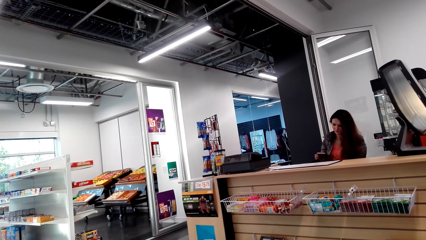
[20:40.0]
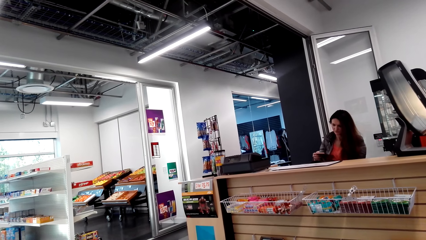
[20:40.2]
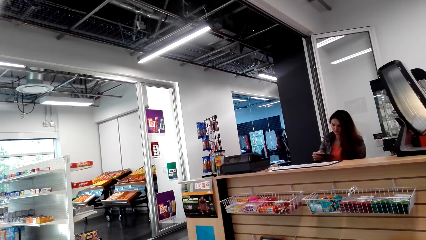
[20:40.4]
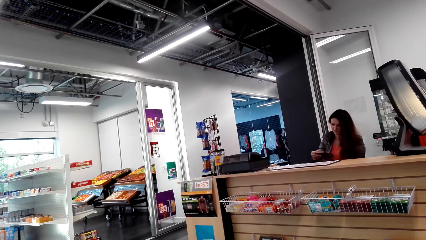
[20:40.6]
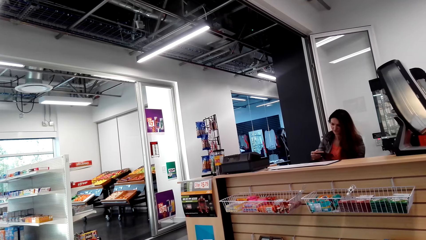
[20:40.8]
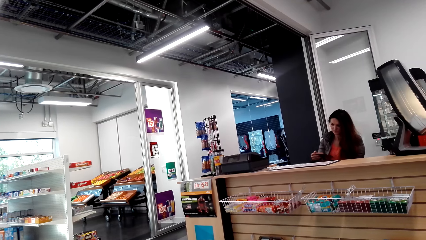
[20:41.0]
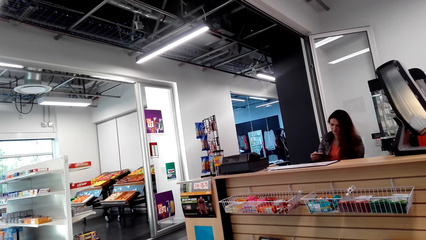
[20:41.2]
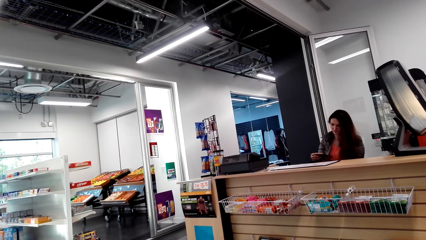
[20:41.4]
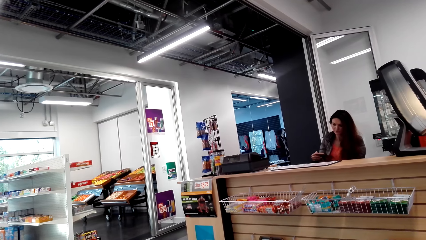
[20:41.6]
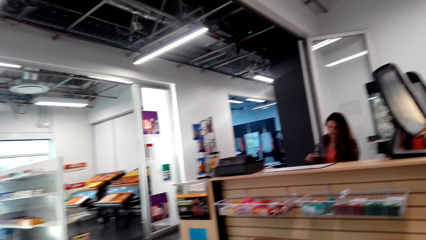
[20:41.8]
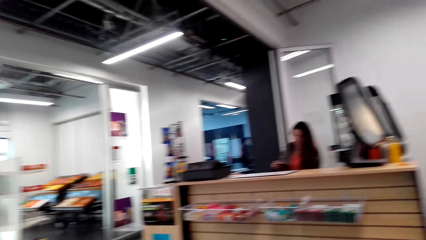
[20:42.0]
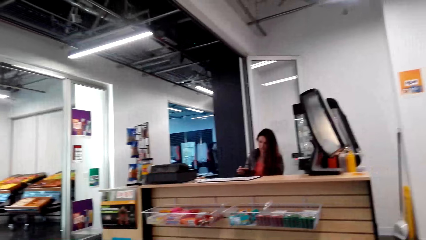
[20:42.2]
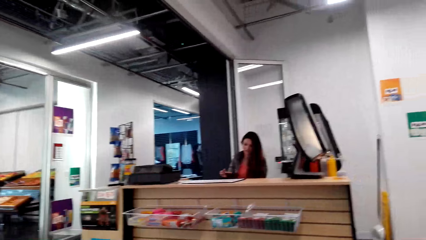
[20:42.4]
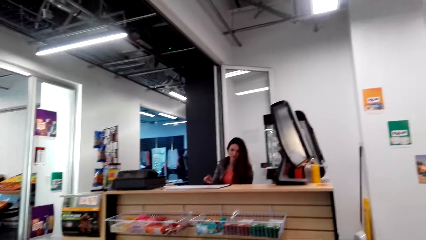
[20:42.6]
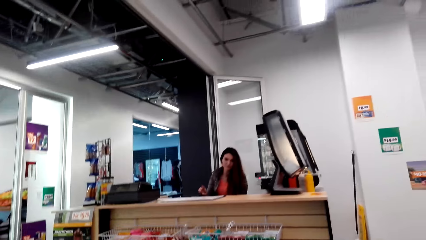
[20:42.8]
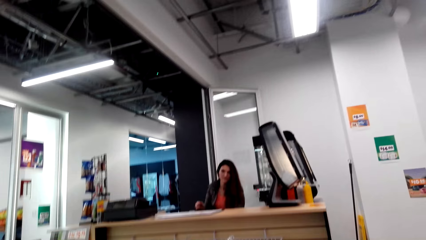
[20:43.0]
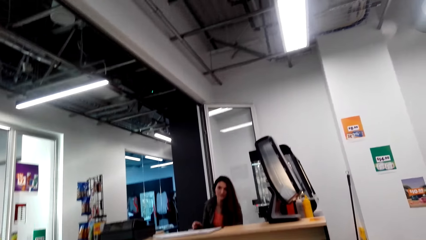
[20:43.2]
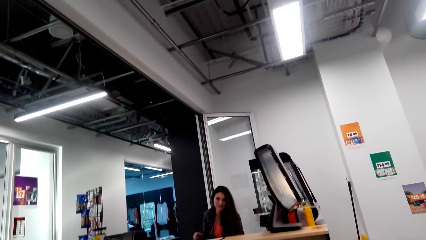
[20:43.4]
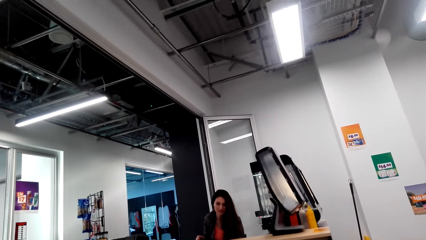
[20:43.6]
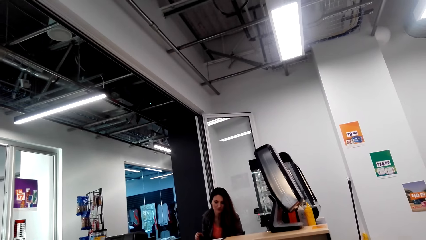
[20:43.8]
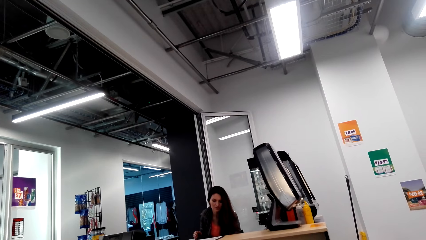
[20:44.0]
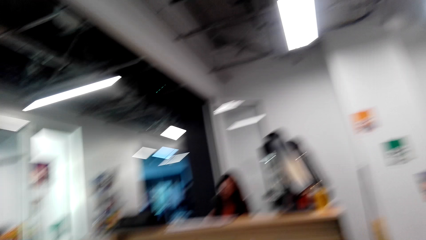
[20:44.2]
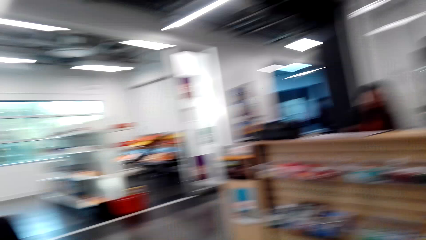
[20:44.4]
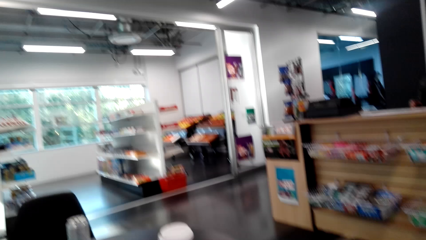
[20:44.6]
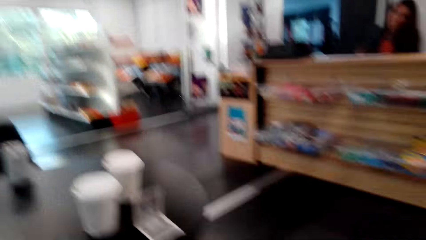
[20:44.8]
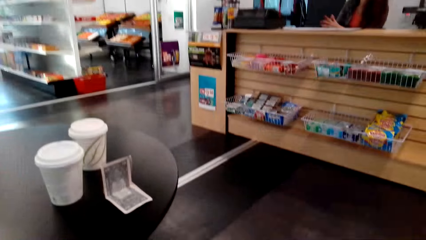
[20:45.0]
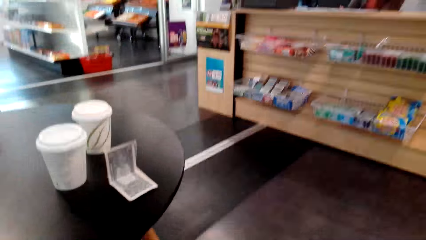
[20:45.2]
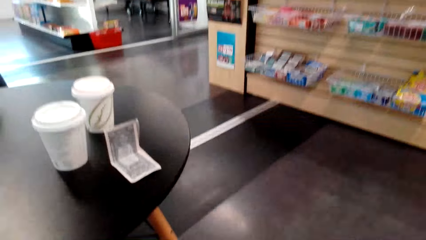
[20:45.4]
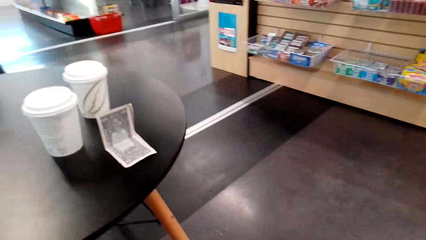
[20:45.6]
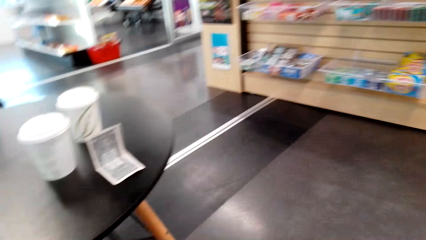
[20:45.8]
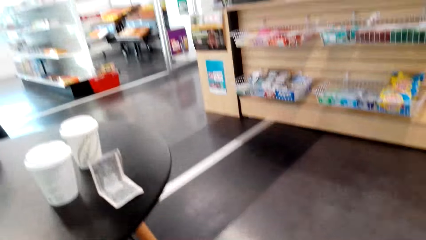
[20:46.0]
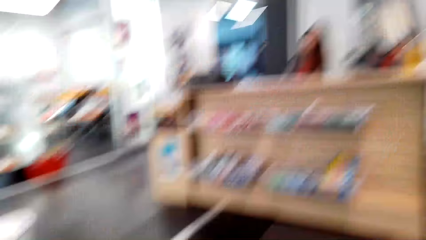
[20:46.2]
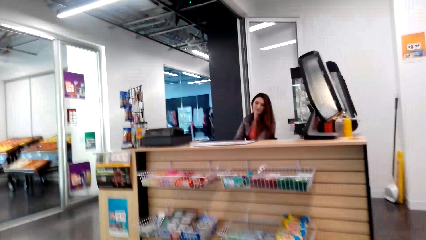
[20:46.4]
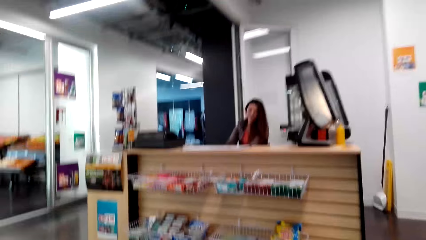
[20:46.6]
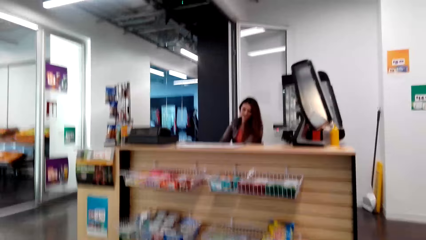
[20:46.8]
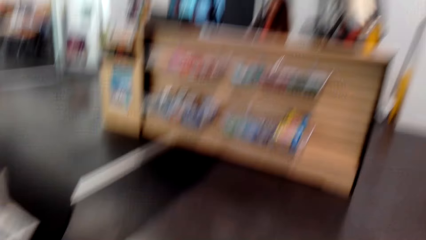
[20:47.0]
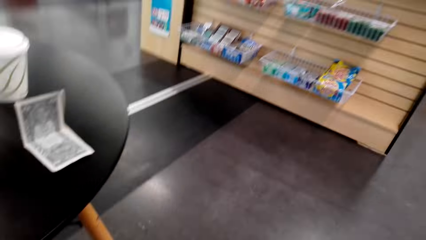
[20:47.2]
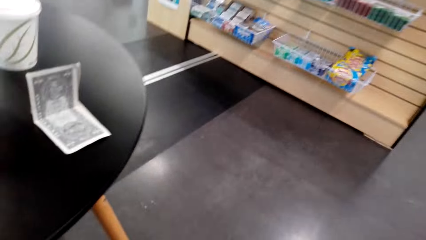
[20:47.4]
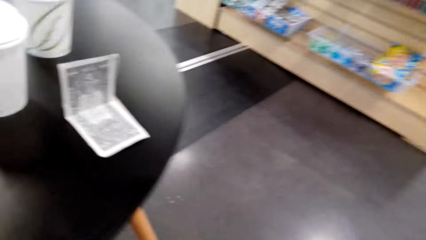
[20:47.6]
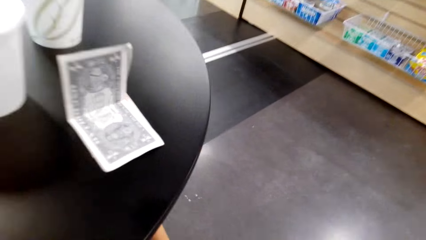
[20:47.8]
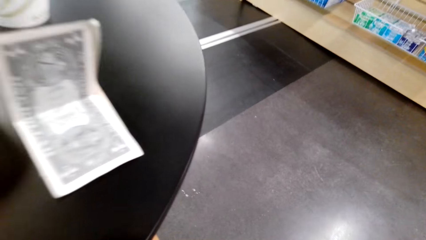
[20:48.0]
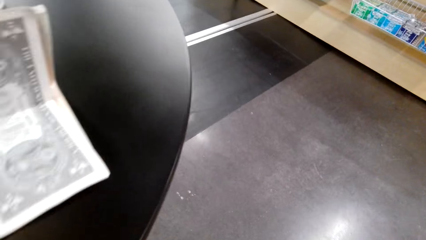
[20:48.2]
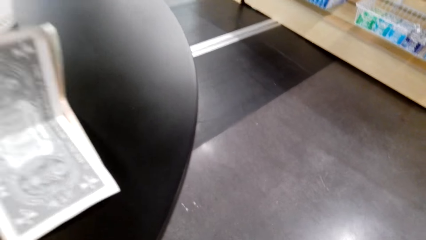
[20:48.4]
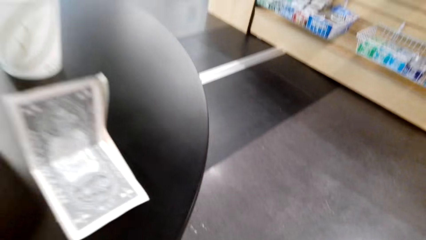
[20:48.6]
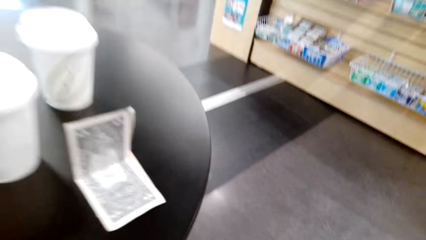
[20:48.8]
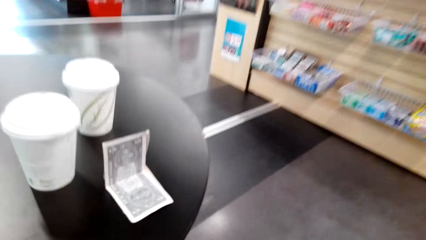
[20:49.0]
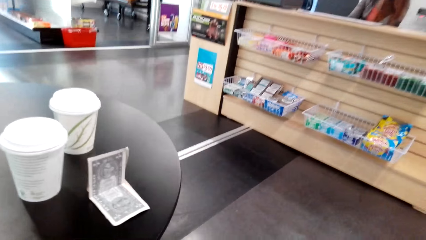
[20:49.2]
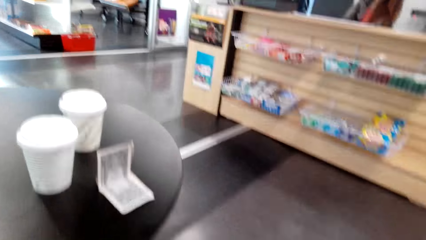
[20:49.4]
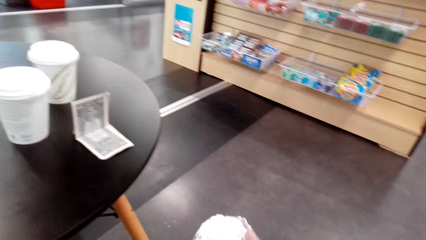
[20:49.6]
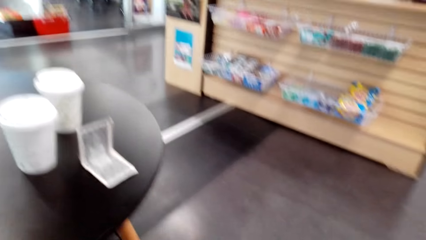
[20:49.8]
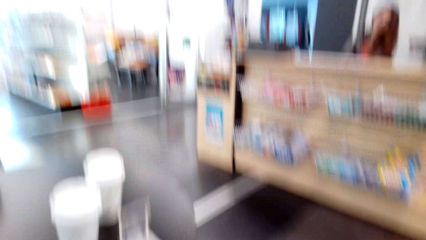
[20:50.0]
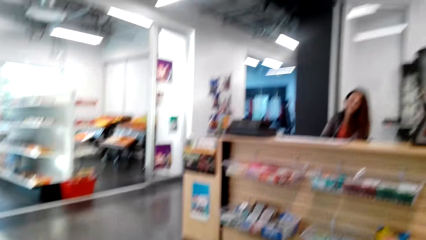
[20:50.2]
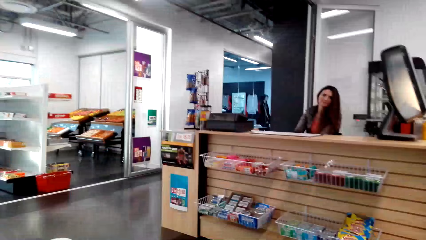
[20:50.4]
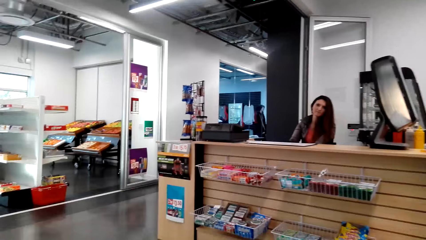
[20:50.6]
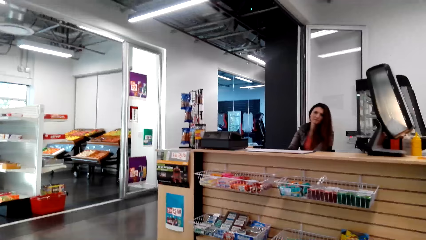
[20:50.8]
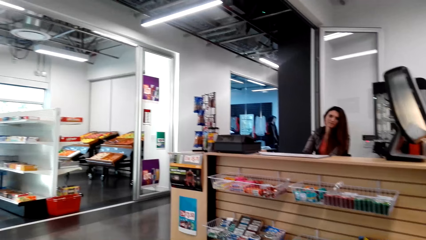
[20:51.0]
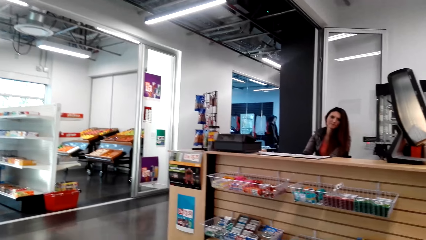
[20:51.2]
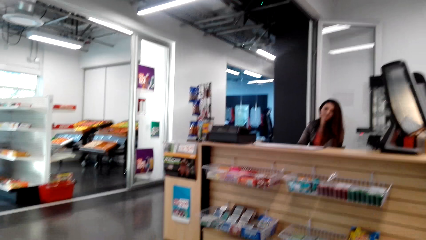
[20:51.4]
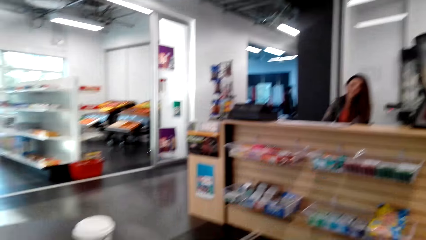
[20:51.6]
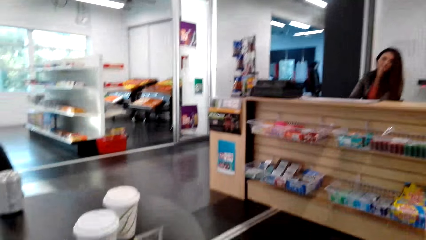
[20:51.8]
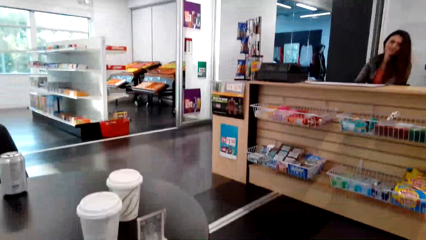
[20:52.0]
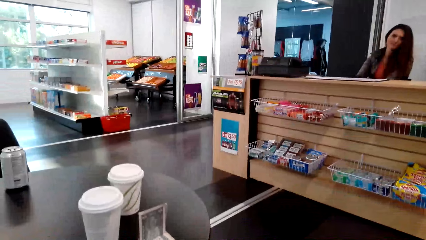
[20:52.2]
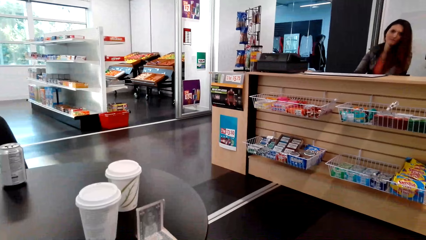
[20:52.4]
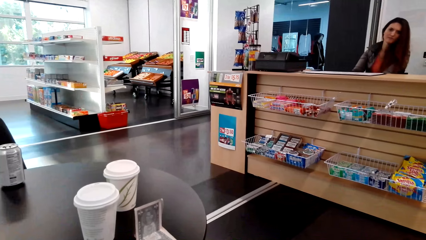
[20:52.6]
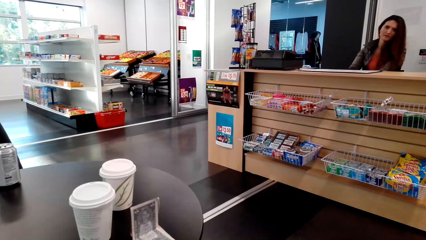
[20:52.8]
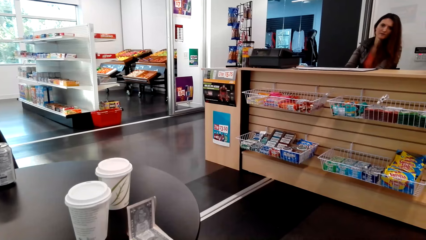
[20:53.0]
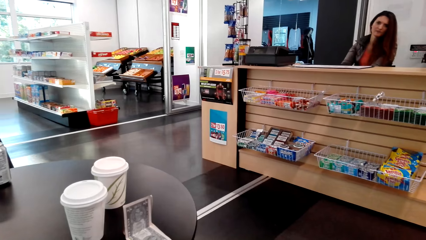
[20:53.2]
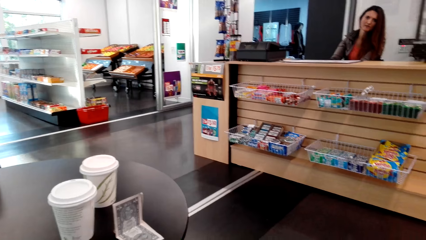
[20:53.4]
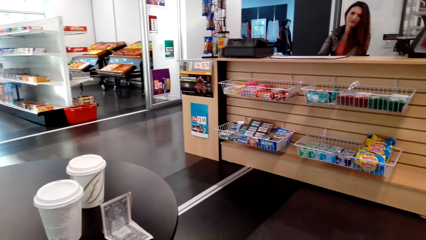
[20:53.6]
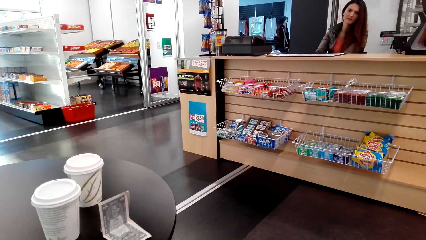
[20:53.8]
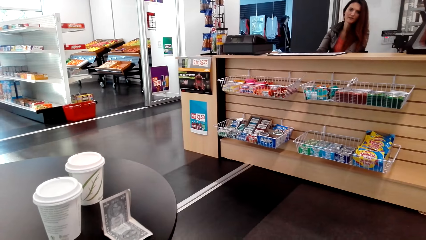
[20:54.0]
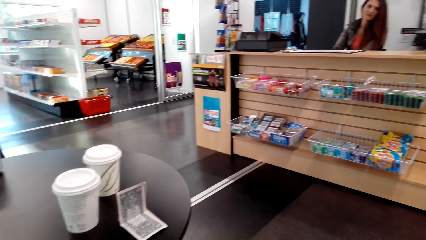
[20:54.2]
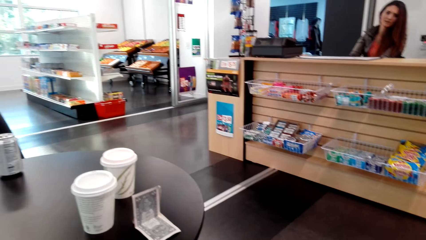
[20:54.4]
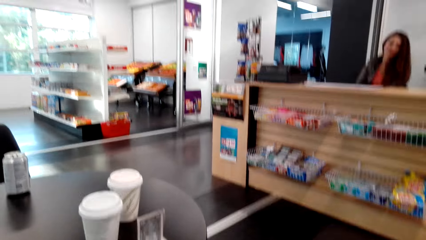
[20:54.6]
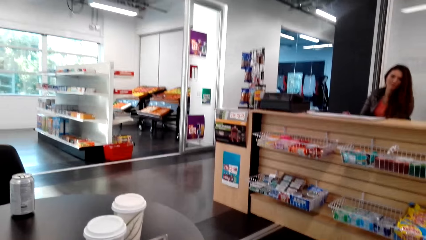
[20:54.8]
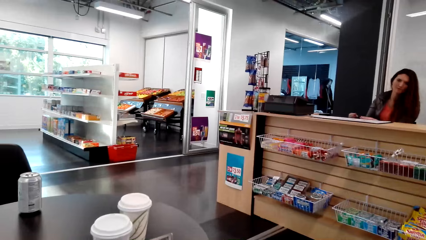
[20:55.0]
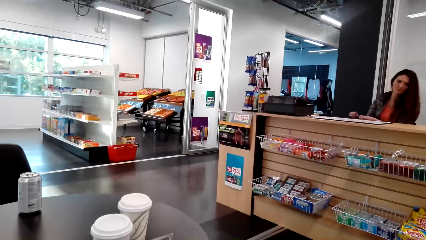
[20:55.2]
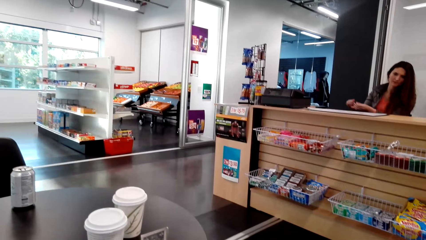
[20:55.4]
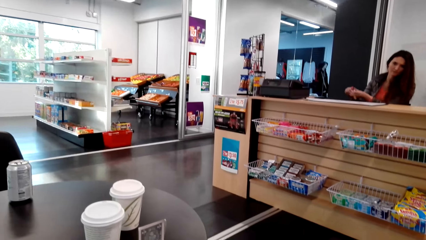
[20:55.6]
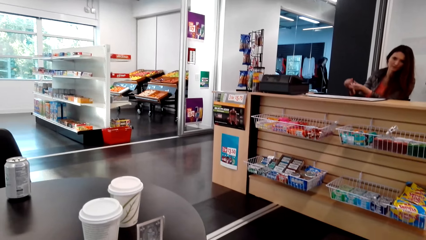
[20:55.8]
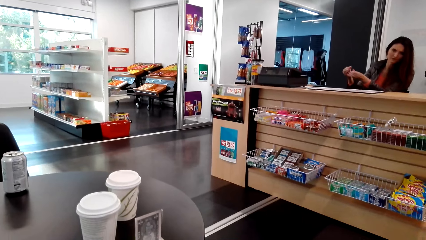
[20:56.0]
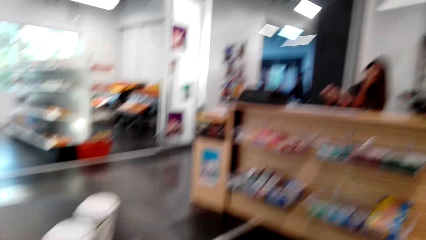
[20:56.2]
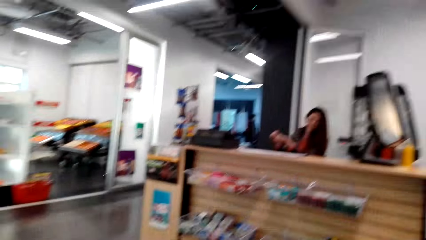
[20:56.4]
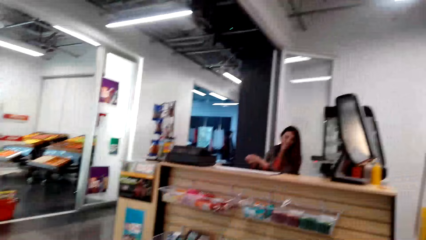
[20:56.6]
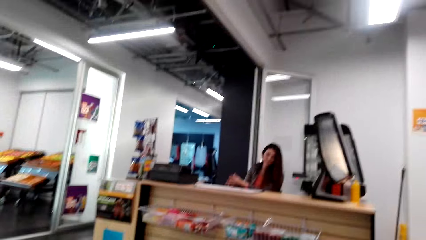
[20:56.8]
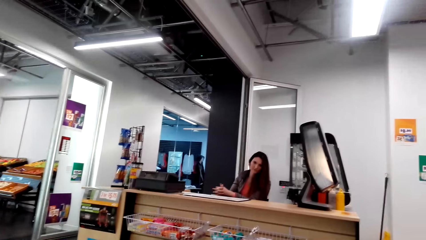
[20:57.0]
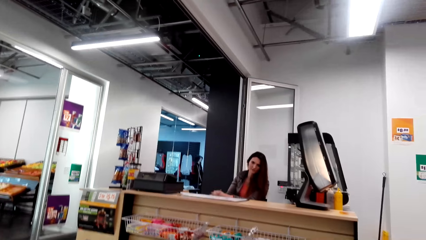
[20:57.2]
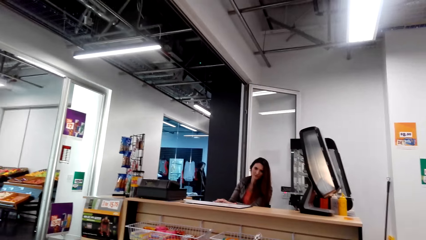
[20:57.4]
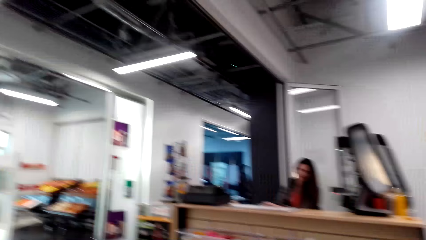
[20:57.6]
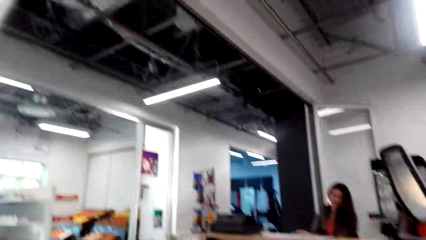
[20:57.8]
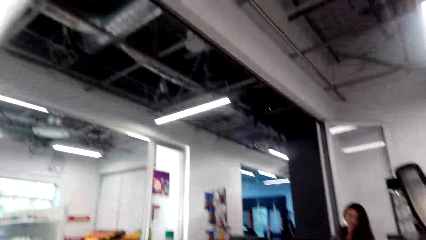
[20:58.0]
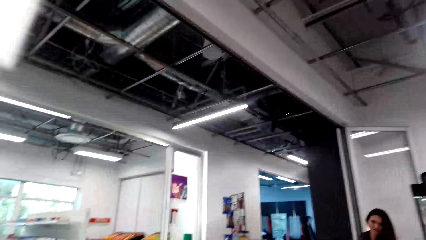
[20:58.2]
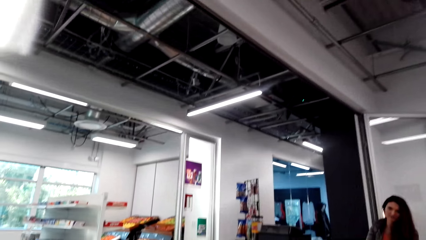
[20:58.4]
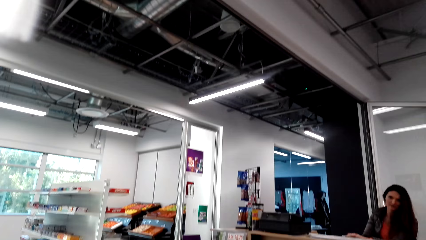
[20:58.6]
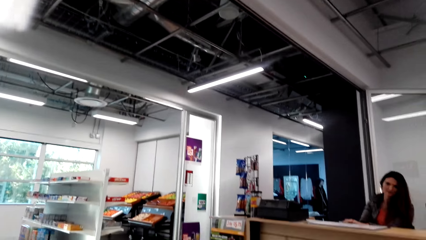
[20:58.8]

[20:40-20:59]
The camera wearer looks around. They move towards the table. They sit beside the table. A woman talks to the camera wearer.
